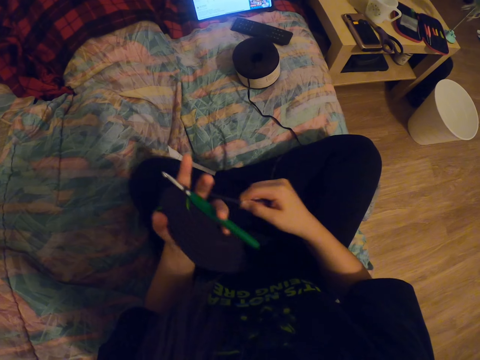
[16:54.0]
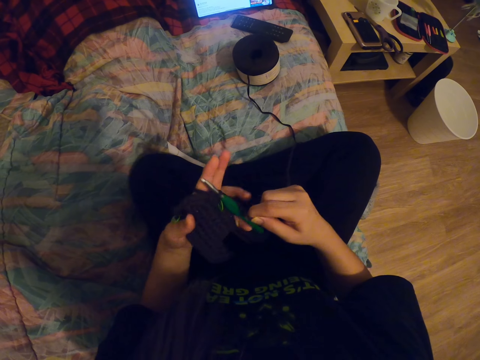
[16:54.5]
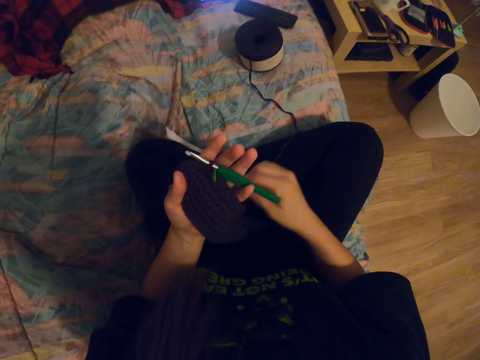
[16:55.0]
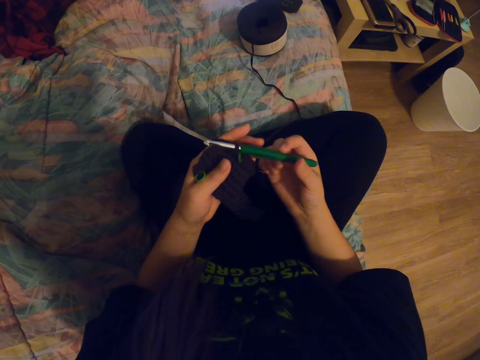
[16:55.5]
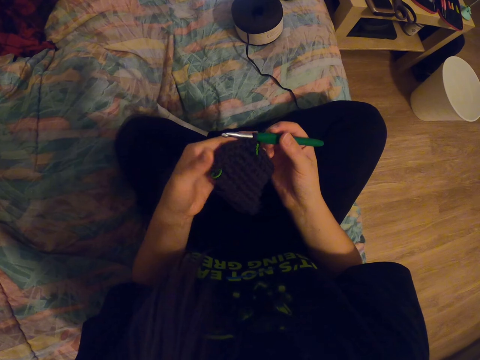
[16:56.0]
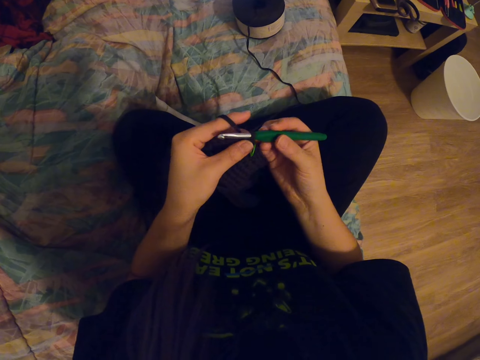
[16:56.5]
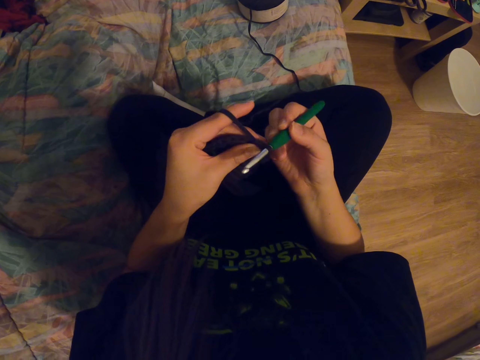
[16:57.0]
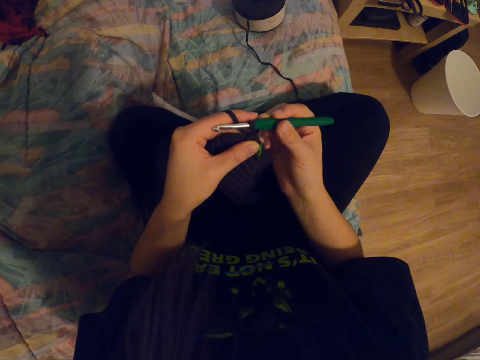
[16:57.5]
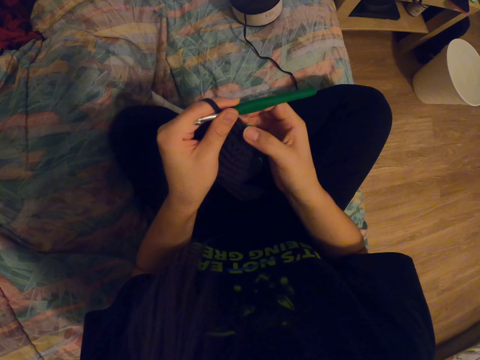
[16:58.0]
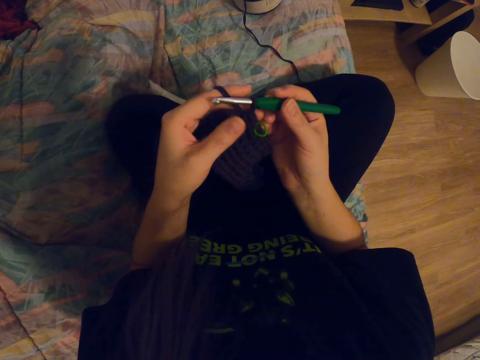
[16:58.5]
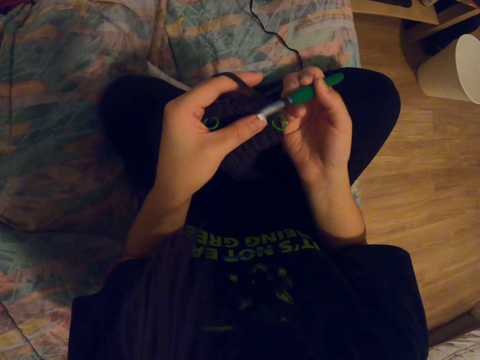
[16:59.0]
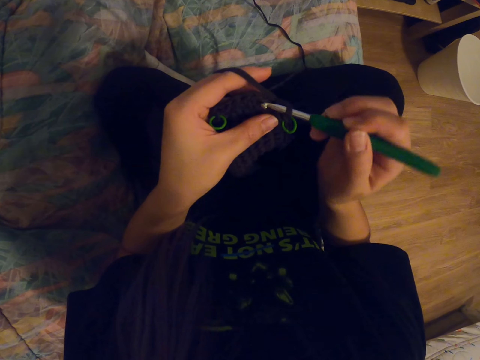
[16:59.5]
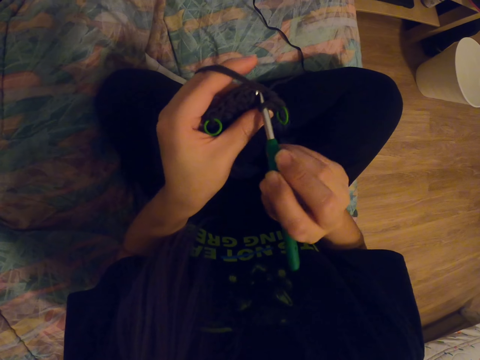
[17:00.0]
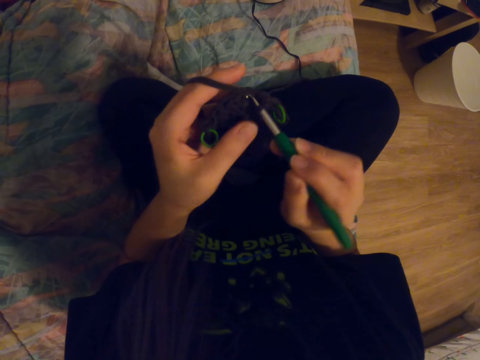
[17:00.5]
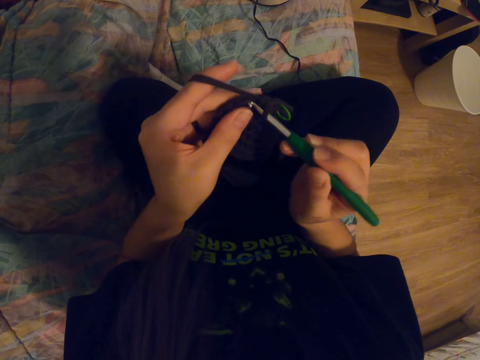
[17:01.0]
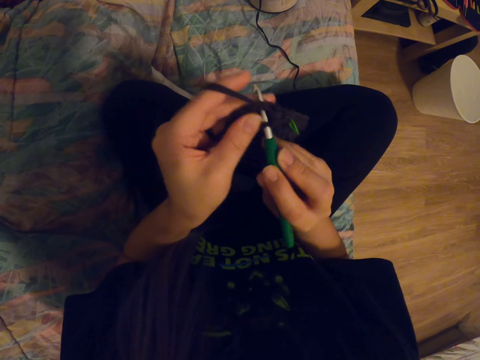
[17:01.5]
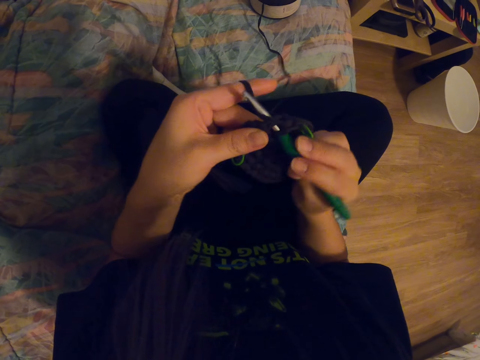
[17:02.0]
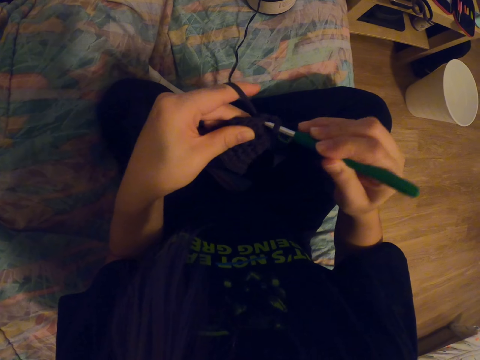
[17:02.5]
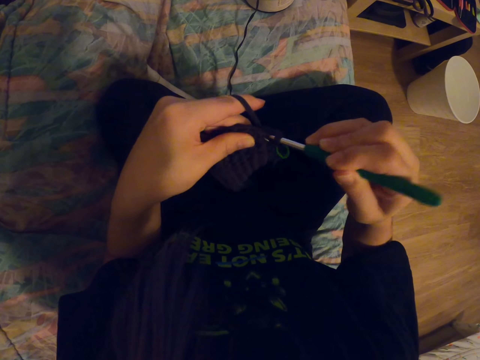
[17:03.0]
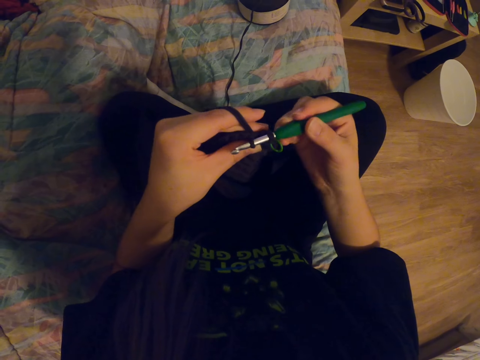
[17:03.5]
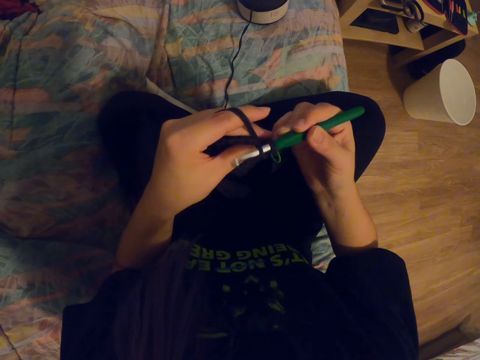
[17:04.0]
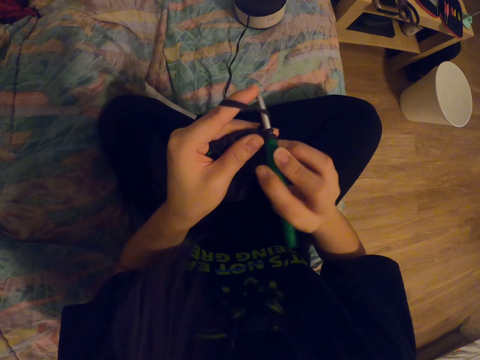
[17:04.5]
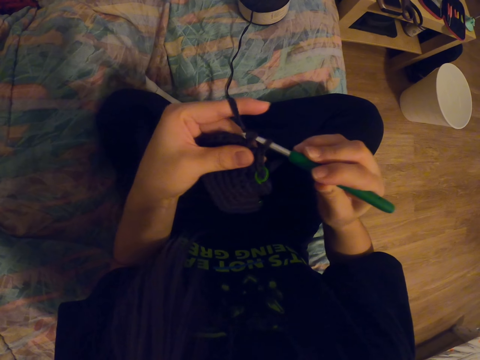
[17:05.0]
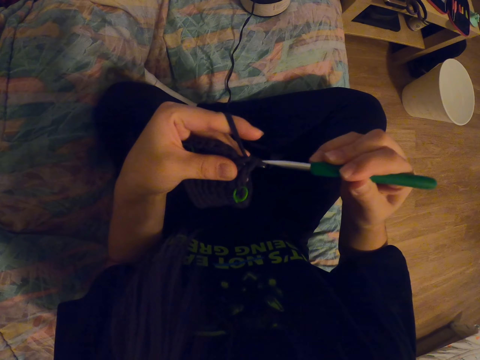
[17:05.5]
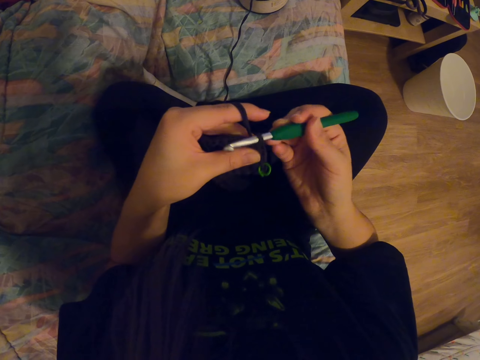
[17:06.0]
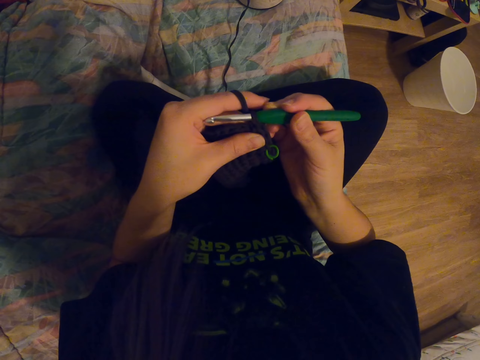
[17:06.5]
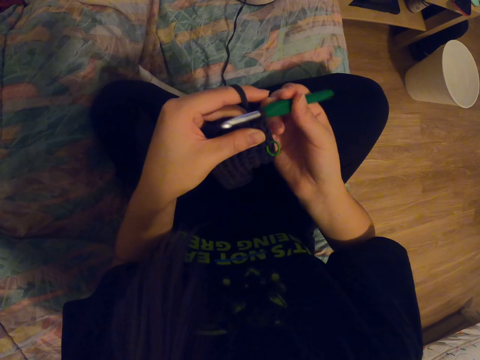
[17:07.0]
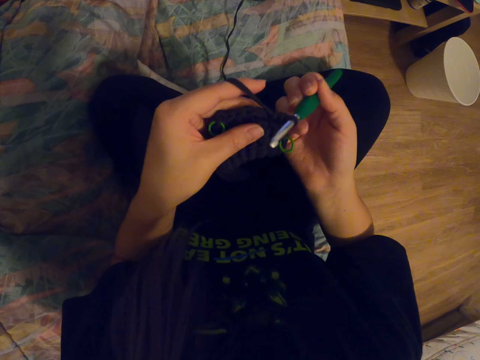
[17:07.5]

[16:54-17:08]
The camera wearer adjusts a knitting needle on a knitted fabric. She adjusts the fabric. She holds a crochet needle with her right hand. She knits the fabric with the crochet needle. She coils a knitting thread on the knitting needle. She knits the fabric with the knitting needle. She coils the knitting thread on the knitting needle. She knits the fabric with the knitting needle.

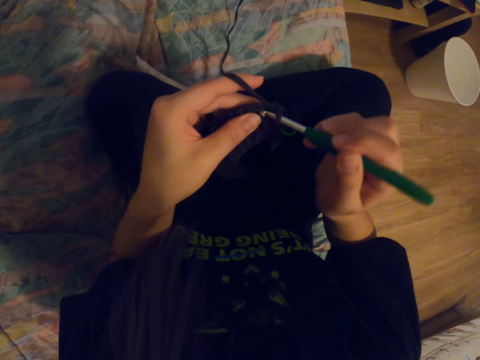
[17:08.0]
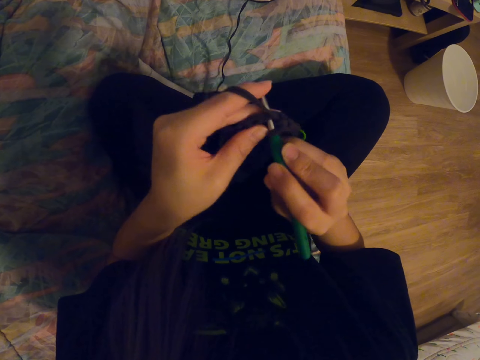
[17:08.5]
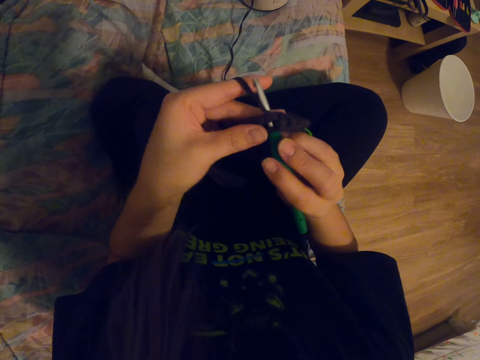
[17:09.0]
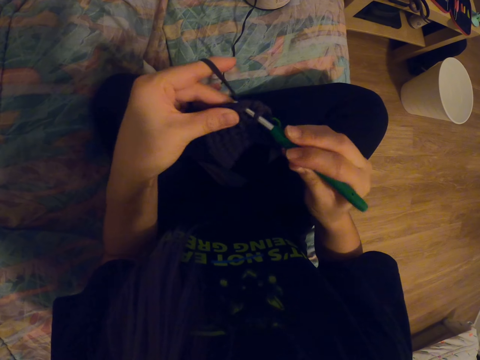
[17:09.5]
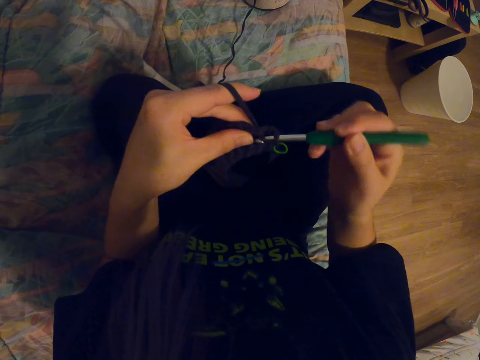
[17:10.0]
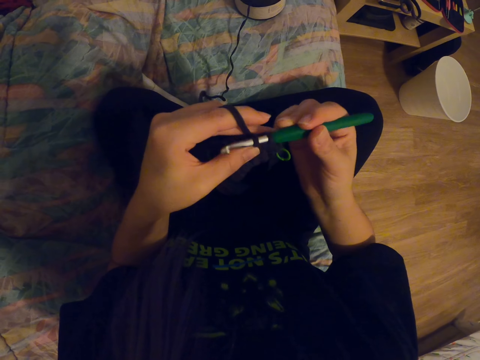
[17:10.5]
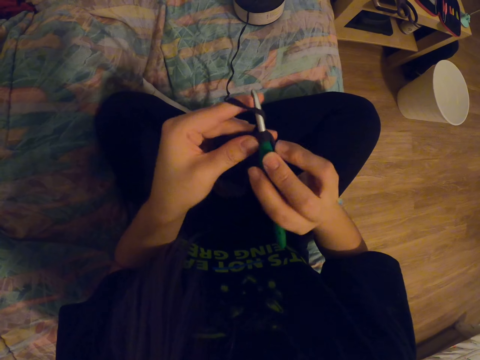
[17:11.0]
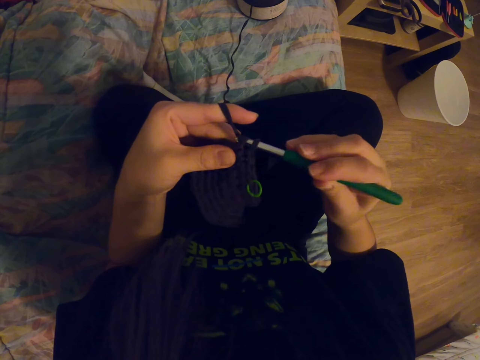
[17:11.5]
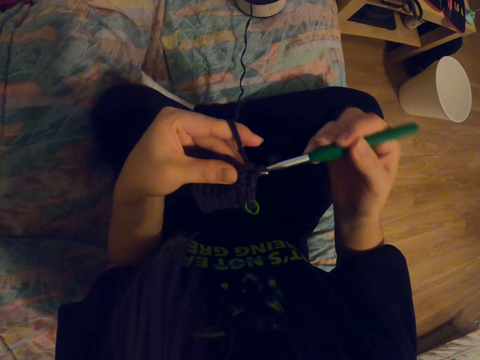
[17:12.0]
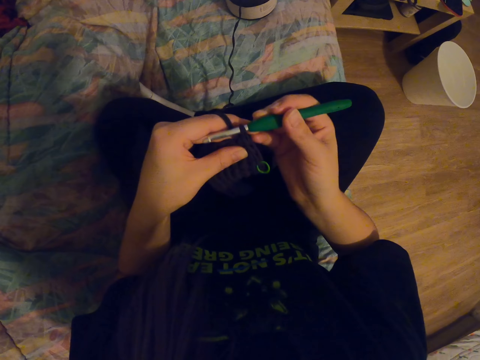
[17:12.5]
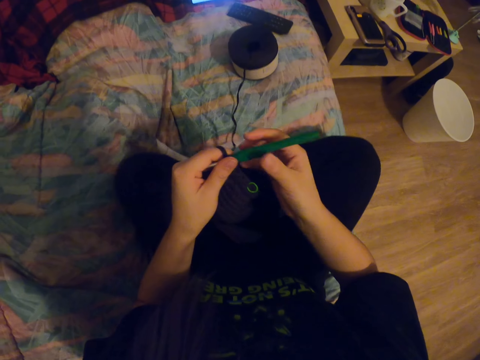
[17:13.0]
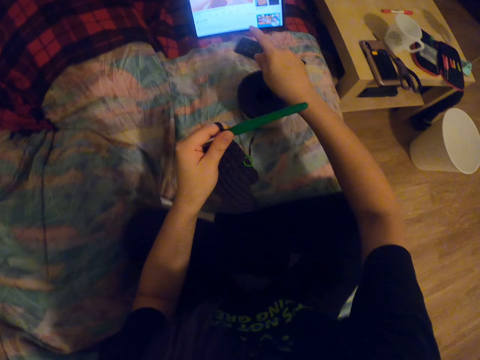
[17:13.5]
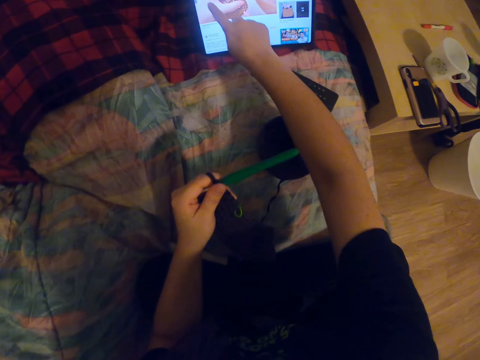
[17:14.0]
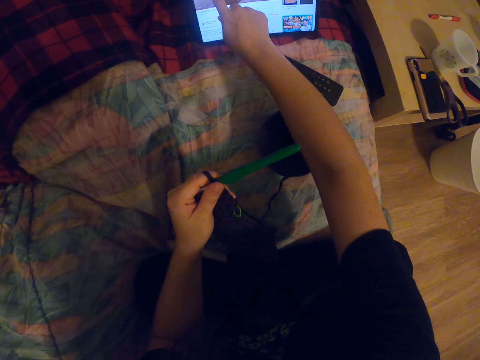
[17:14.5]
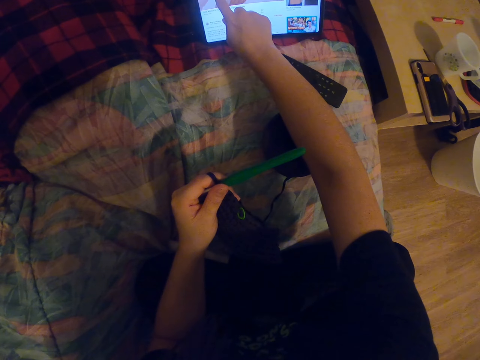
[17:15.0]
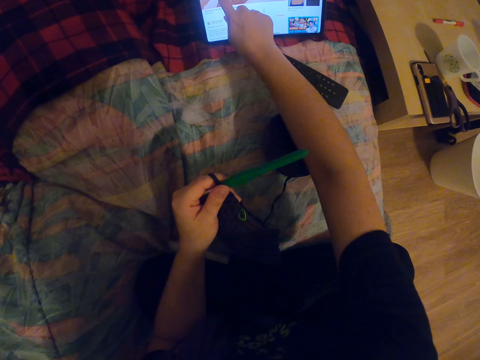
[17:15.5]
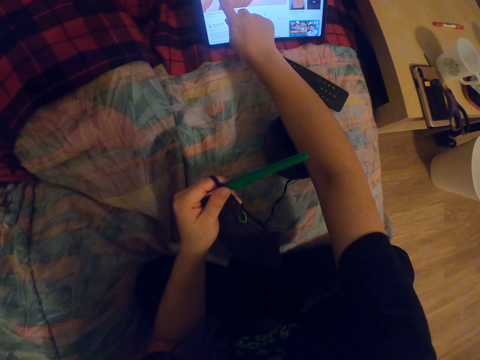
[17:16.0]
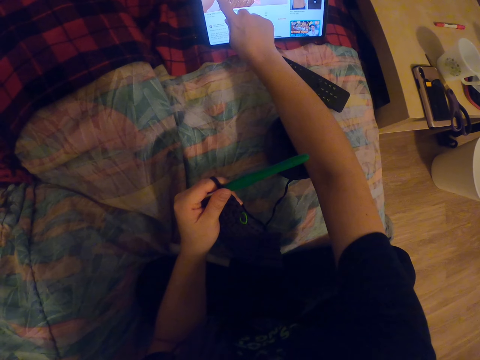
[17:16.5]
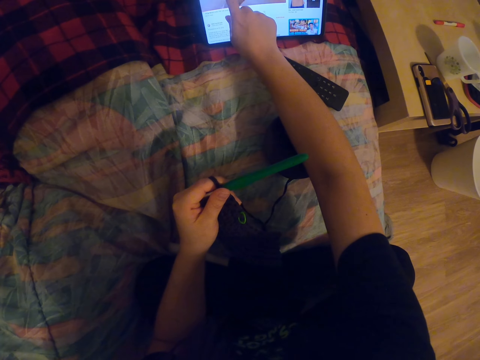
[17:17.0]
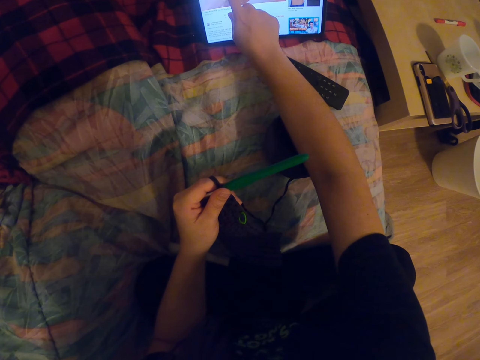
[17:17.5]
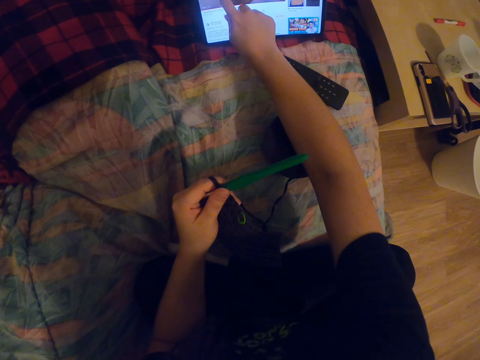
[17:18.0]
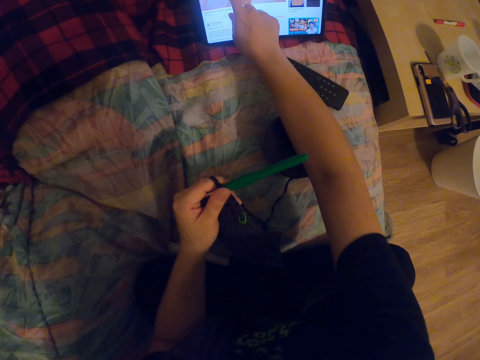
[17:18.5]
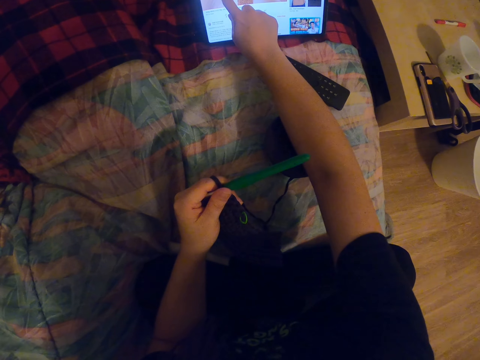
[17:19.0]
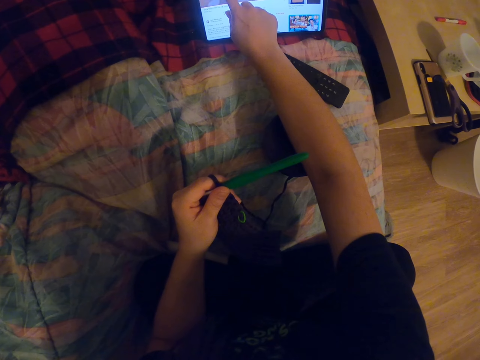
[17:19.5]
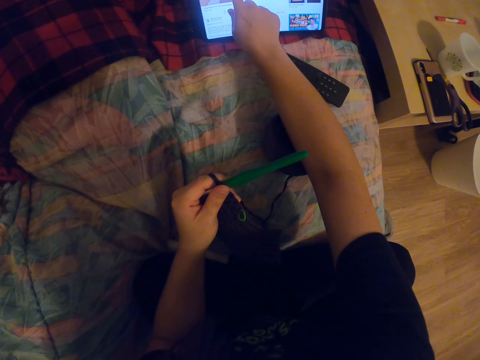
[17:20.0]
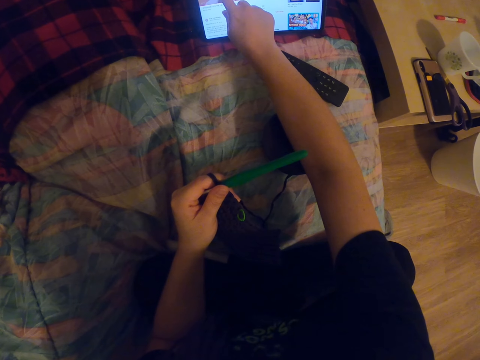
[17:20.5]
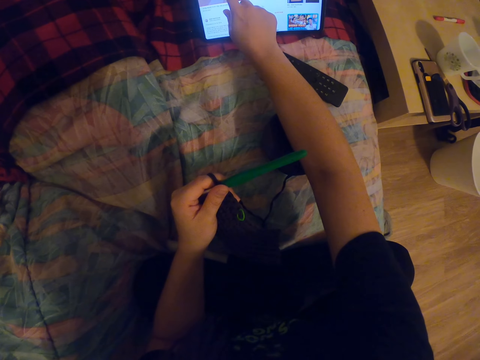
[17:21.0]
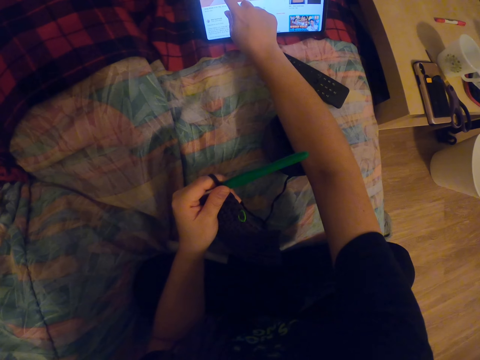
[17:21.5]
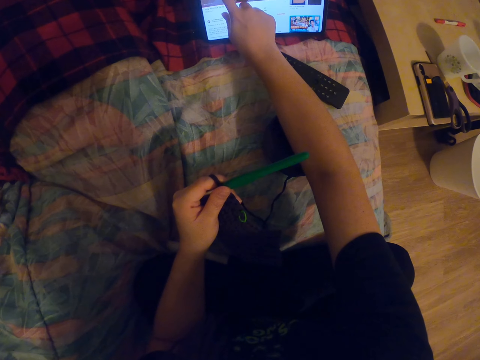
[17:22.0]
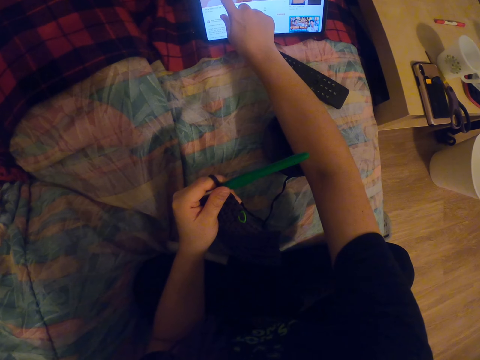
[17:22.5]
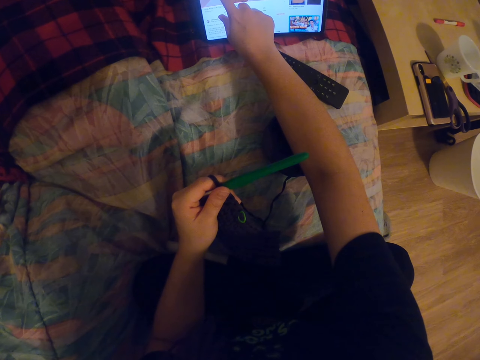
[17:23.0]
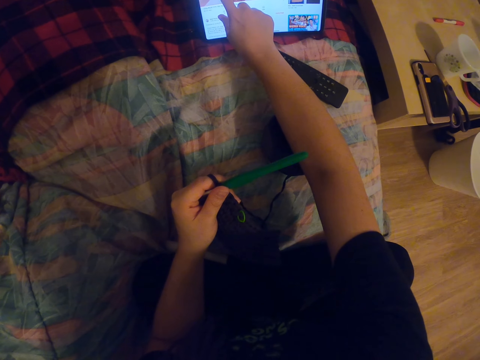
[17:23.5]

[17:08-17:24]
The camera wearer coils a knitting thread on a knitting needle. She knits a fabric with the knitting needle. She coils the knitting thread on the knitting needle. She knits the fabric with the knitting needle. She holds a crochet needle with her left hand. She operates a tablet with her hand. She taps the laptop screen with her right hand.
